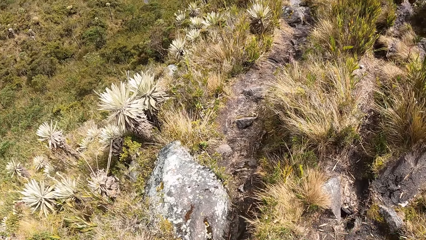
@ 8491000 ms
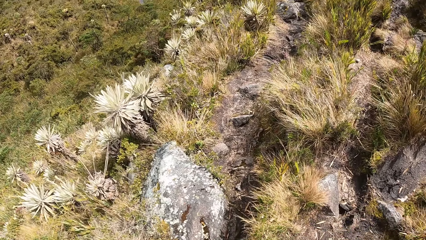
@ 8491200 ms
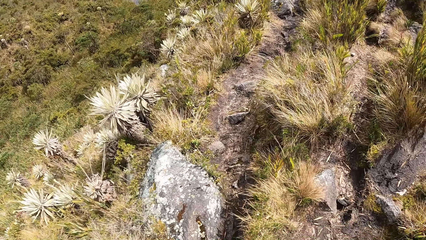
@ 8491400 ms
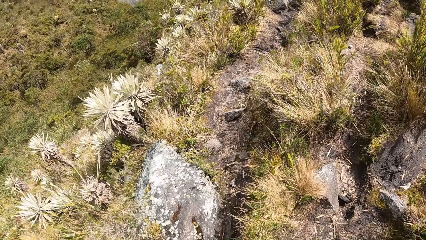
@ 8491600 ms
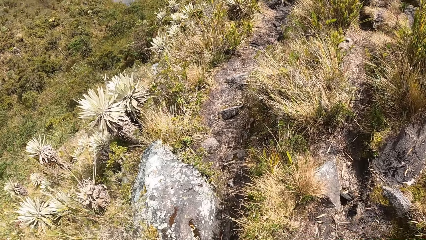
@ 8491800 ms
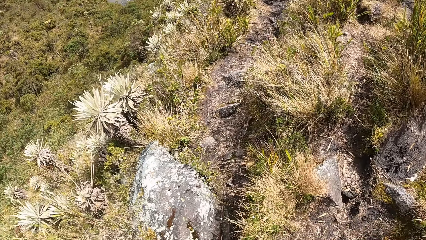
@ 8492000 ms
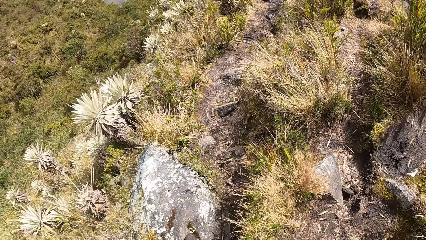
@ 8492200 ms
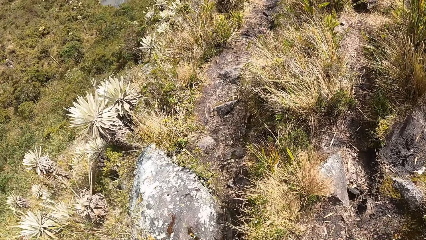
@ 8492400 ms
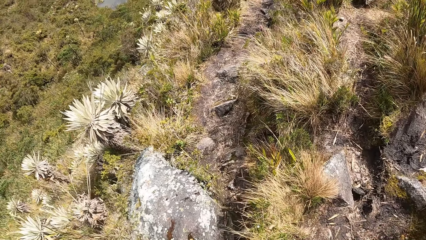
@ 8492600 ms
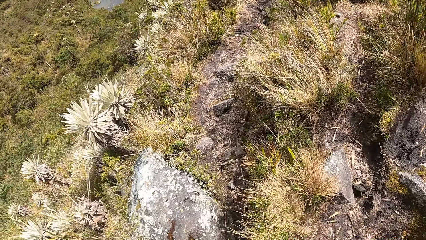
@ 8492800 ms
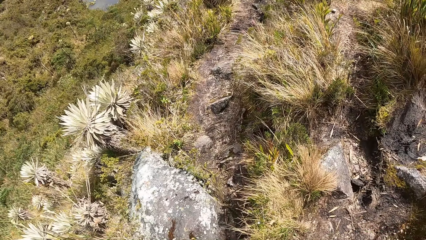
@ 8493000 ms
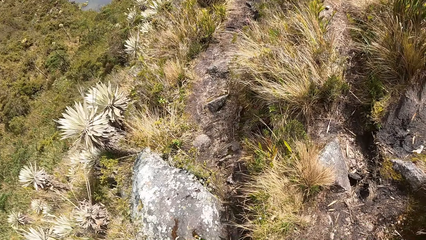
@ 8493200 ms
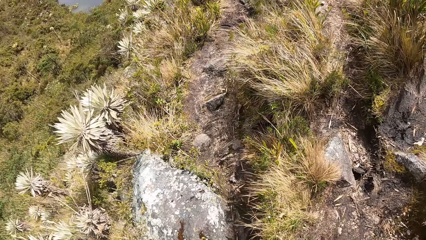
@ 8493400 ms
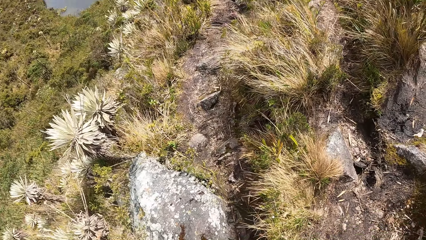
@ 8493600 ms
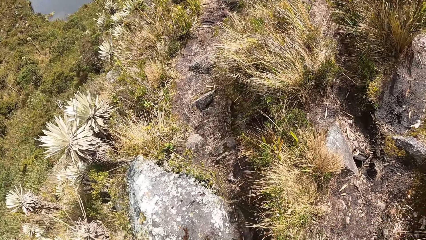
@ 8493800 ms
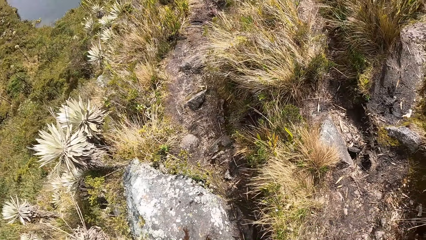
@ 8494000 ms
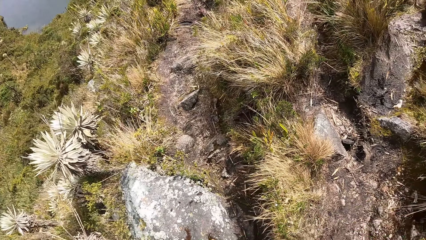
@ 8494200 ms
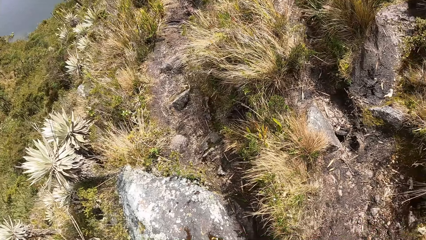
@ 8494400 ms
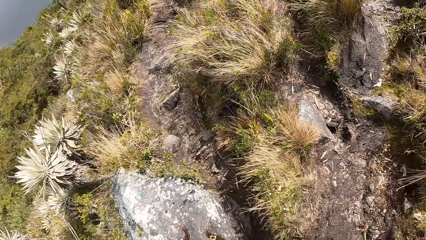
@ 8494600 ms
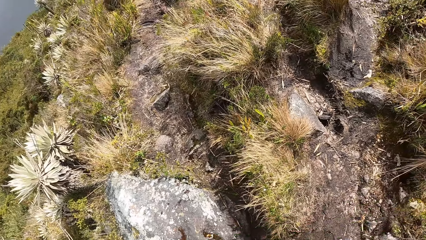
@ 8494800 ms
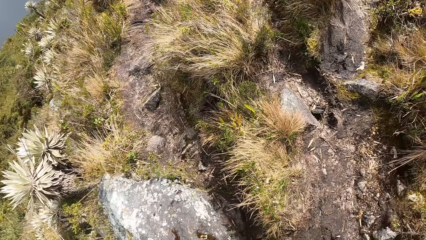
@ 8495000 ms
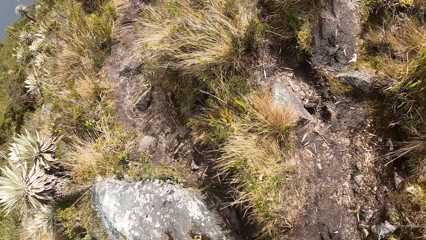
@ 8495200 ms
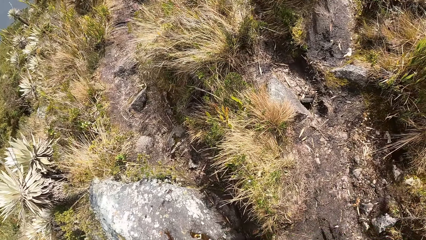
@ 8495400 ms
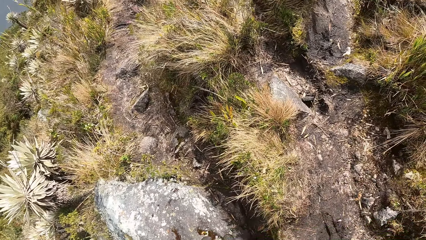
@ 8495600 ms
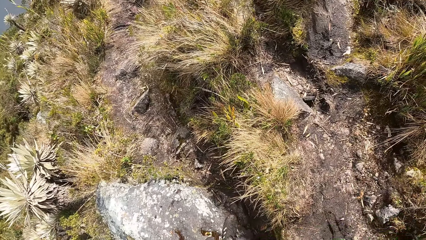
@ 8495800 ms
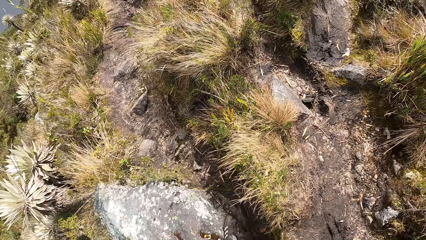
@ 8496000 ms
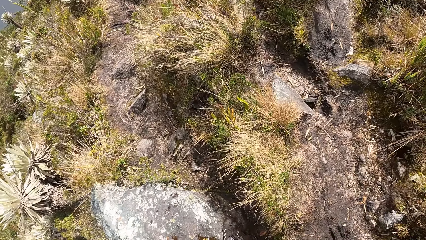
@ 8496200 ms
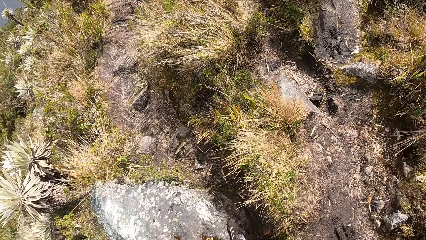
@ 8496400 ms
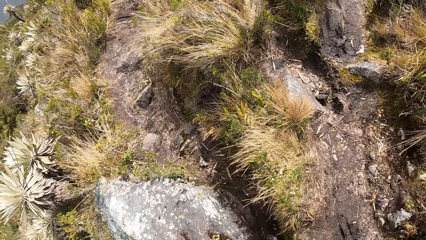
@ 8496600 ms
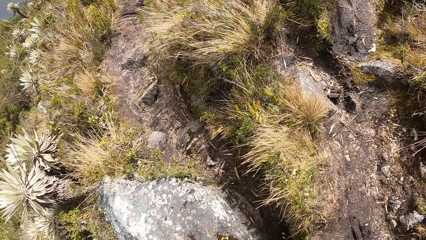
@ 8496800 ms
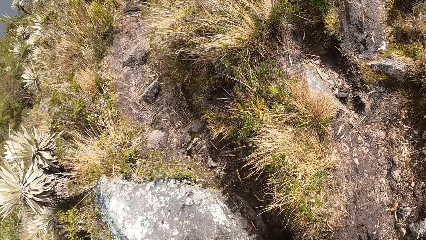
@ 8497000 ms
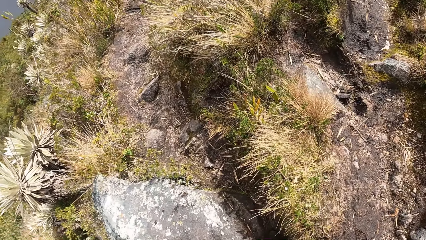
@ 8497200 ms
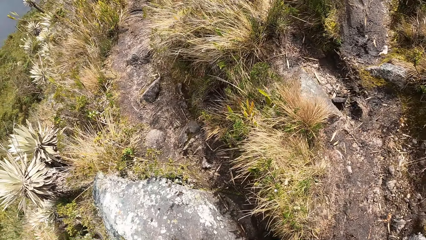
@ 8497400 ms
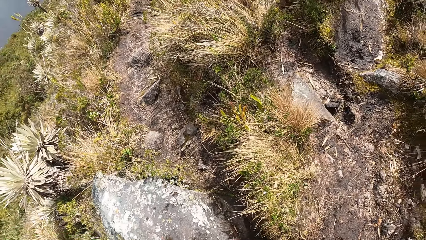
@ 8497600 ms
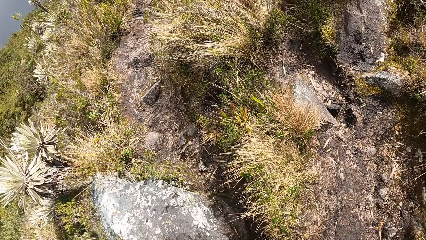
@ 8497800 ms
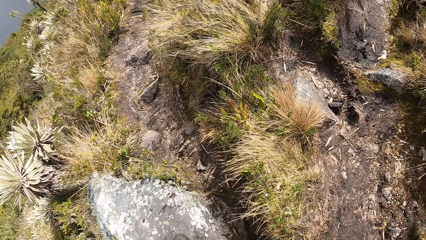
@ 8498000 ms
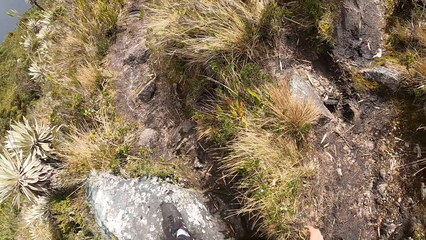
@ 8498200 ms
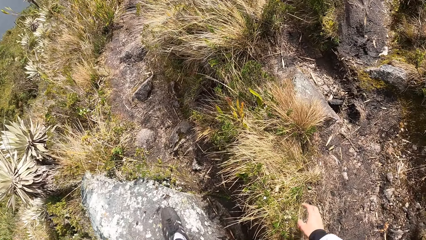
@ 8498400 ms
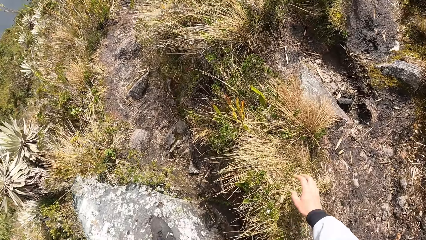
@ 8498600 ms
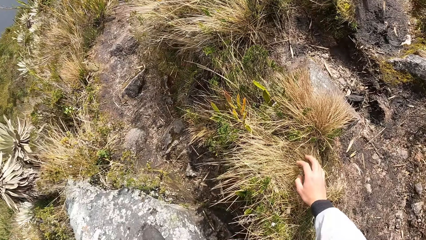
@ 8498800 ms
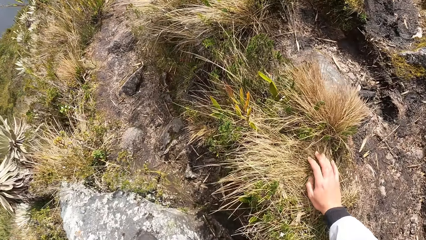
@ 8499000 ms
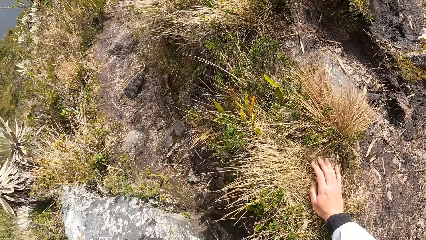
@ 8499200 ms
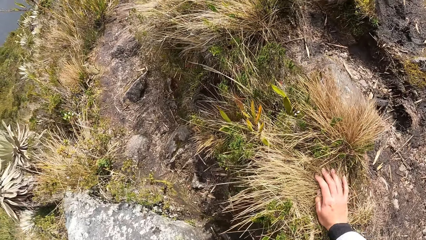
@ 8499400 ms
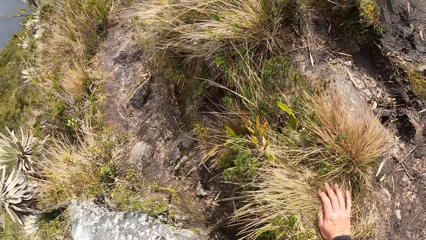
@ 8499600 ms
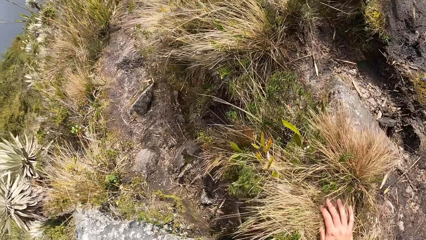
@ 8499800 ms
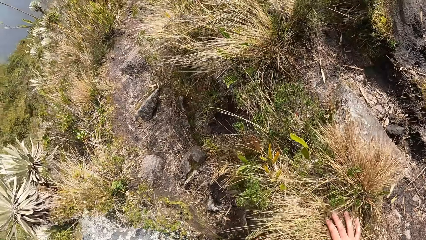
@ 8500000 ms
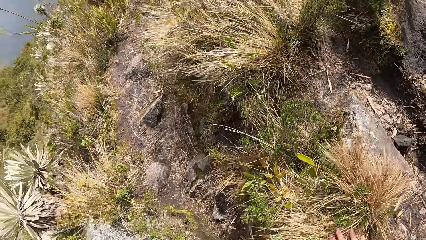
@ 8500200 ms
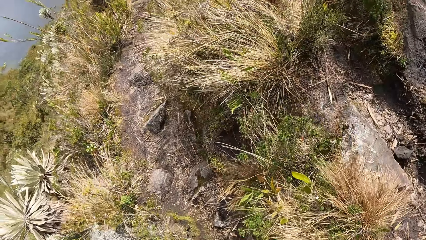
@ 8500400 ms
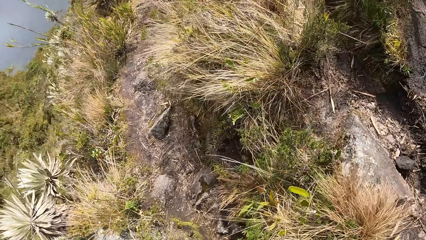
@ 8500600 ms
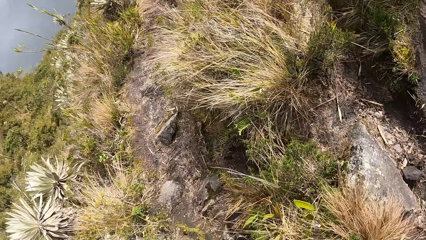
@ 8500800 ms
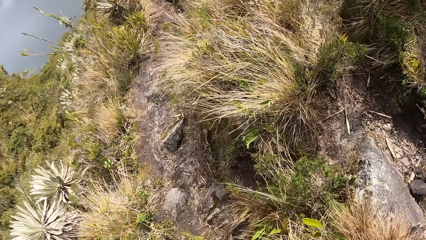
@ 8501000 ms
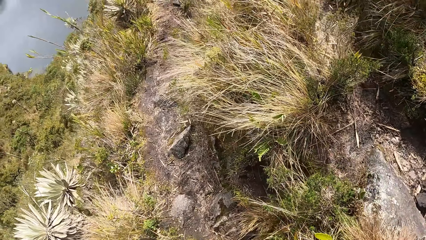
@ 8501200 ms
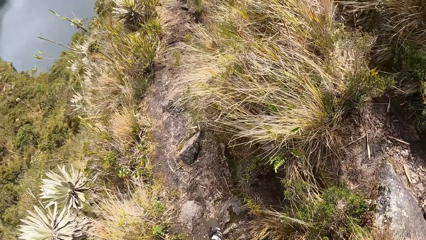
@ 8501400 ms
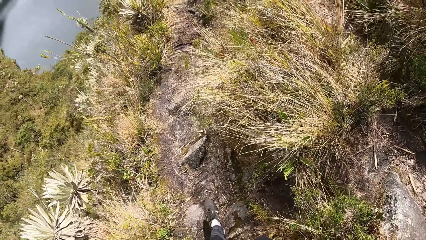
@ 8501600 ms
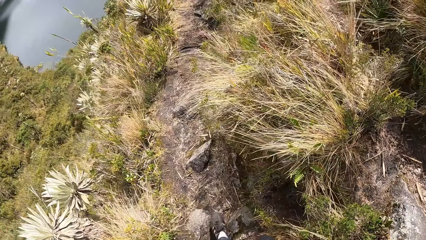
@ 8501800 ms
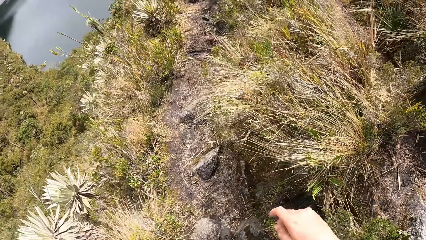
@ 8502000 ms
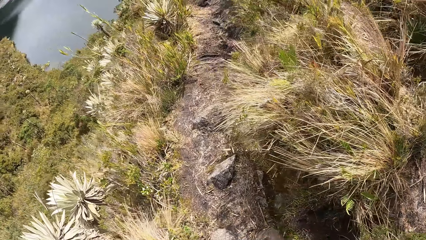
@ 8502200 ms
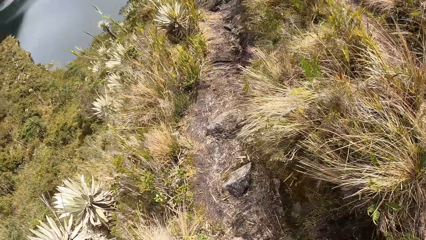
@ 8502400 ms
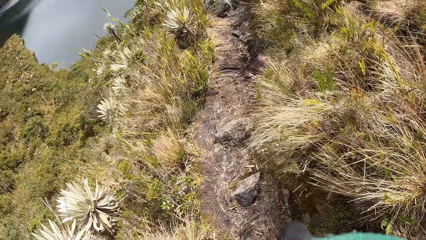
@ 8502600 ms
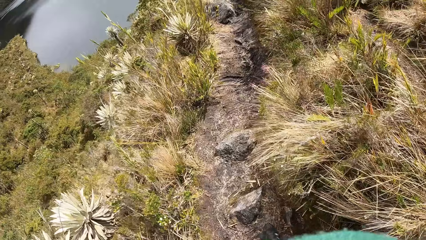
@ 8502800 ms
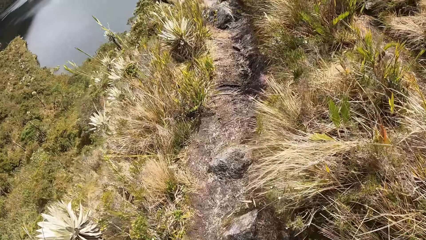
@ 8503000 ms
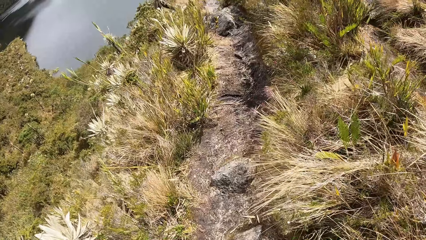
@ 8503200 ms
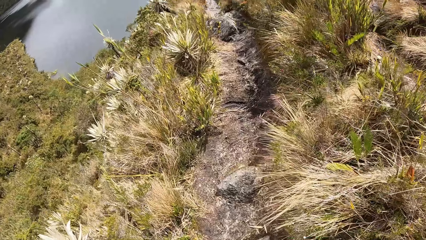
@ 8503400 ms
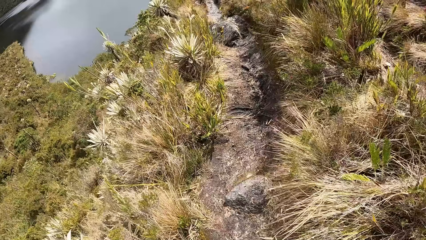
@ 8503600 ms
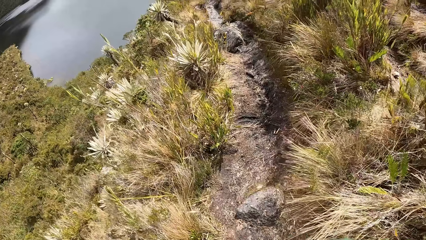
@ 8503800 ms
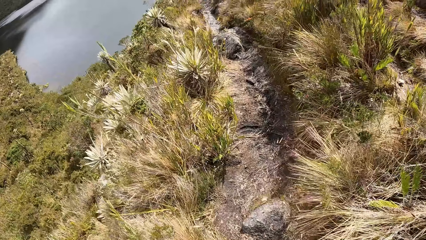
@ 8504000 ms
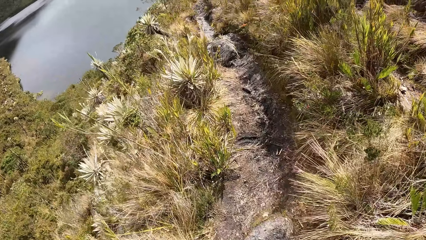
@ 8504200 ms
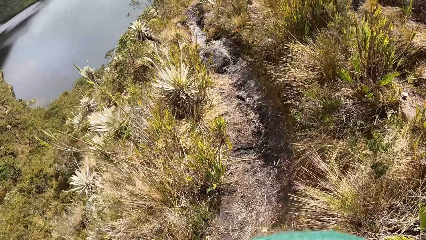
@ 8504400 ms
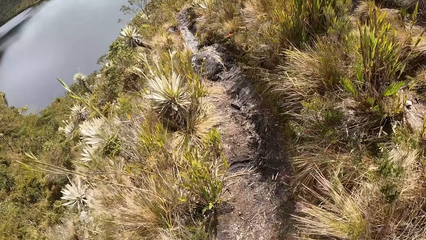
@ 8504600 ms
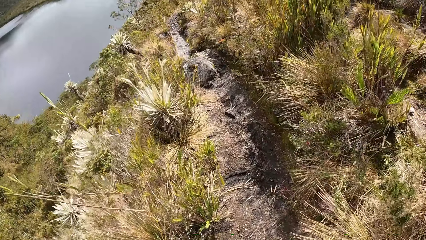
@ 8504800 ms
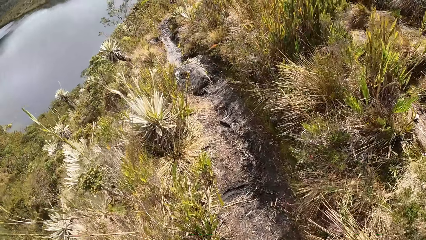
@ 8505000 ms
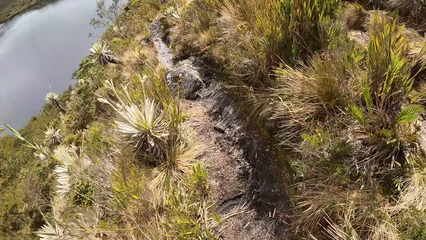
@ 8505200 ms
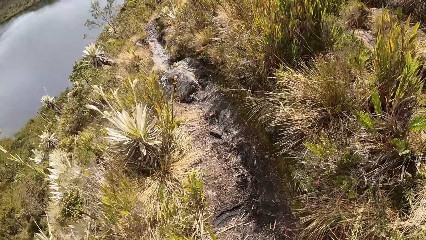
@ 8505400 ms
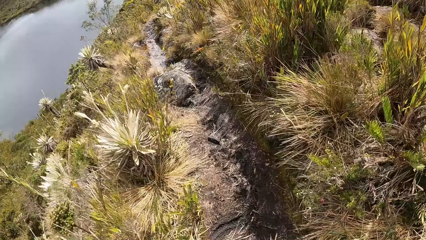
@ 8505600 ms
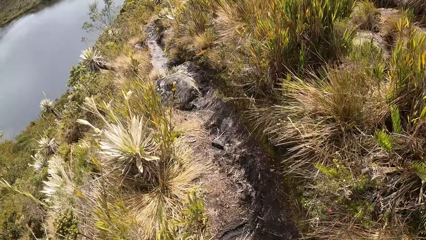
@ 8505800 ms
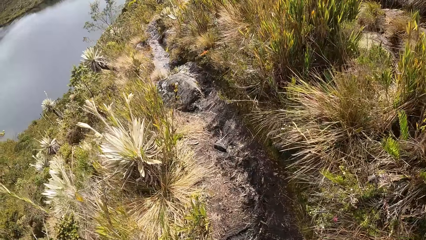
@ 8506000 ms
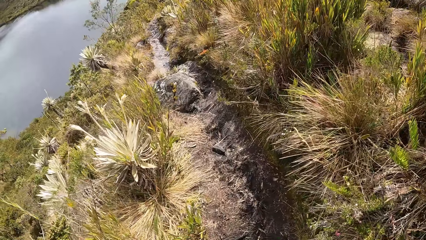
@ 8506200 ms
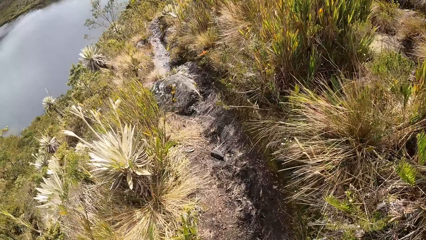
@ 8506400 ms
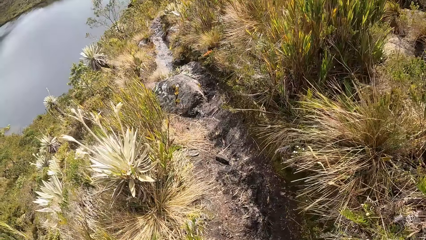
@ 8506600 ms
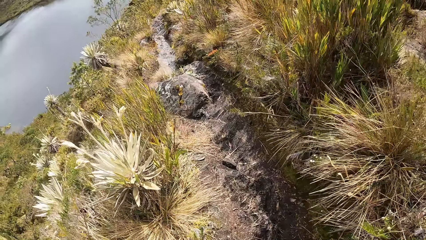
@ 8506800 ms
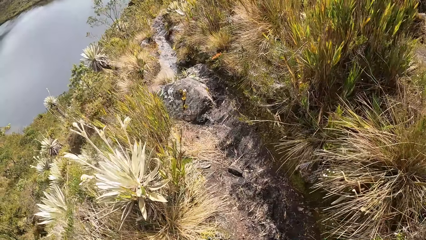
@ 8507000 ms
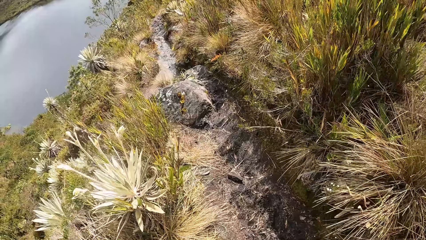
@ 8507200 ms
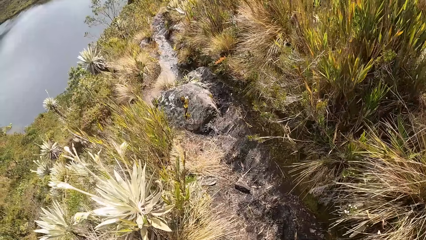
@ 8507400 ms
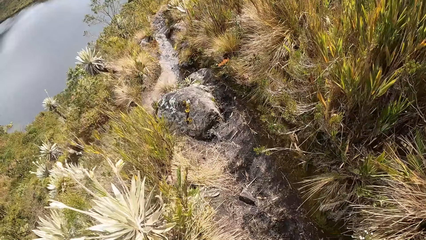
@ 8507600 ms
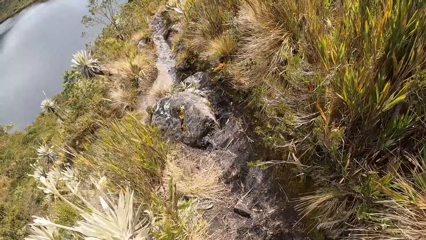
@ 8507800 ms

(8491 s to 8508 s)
The camera wearer walks down. She puts her right hand on a rock. She touches grass. She walks down.
